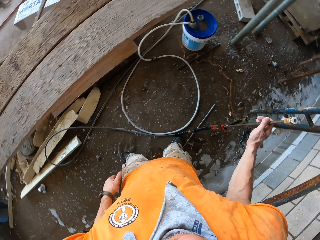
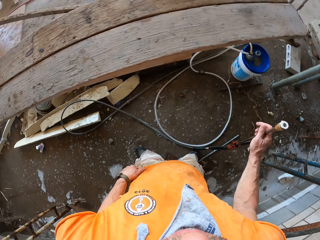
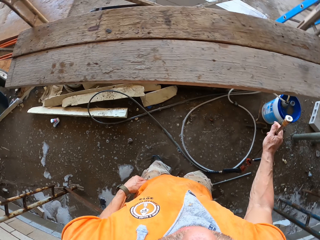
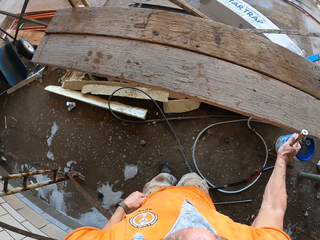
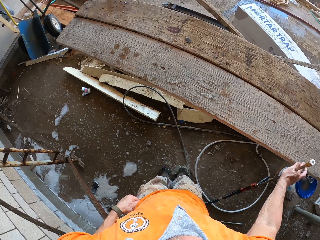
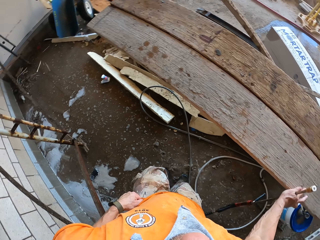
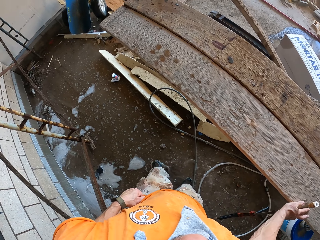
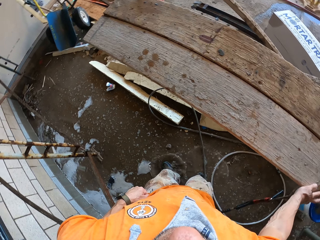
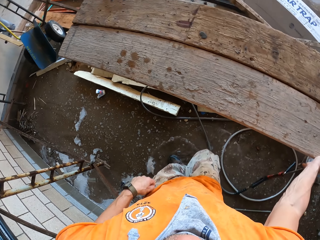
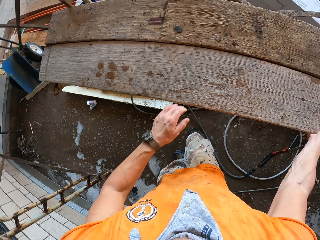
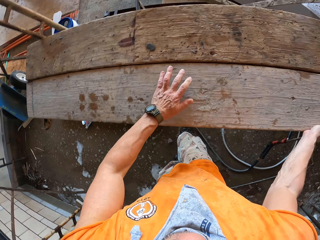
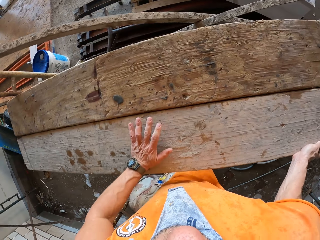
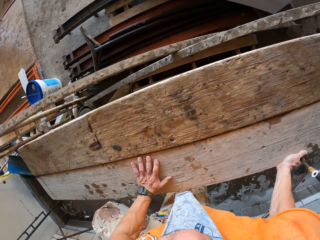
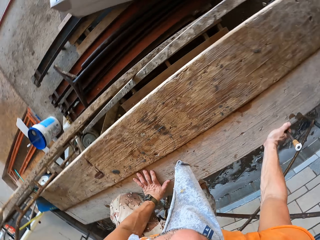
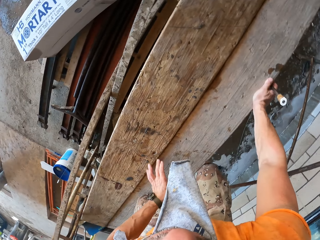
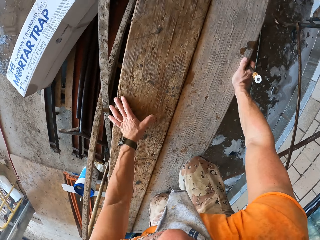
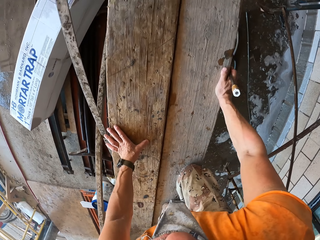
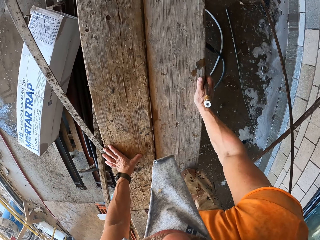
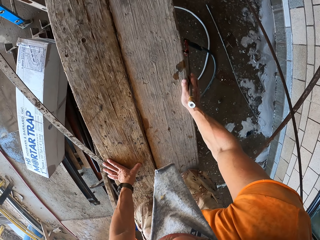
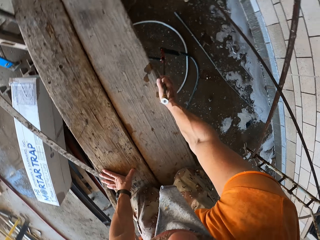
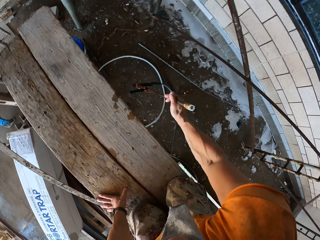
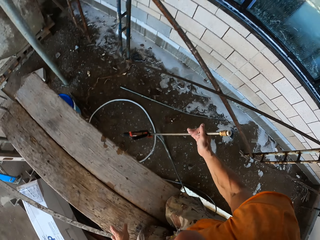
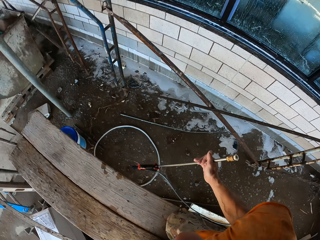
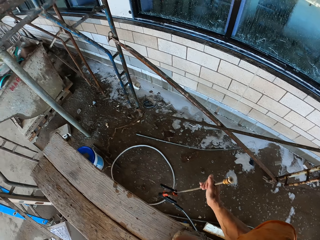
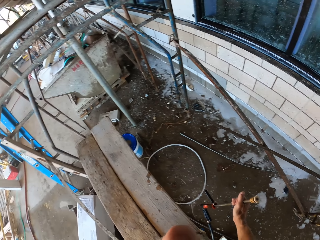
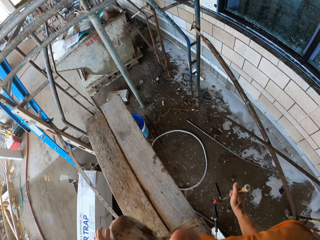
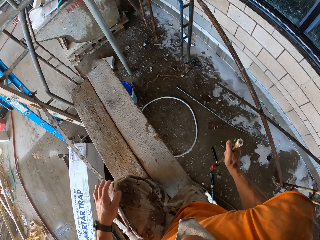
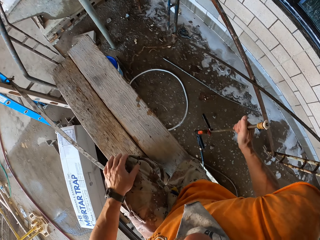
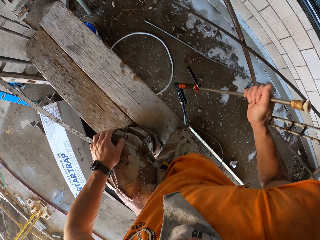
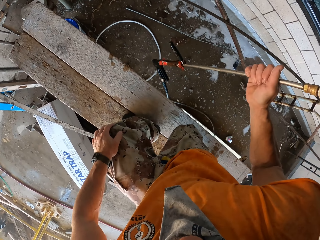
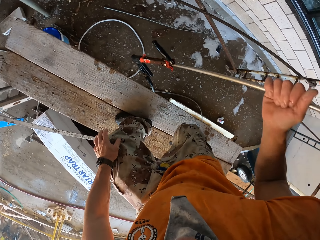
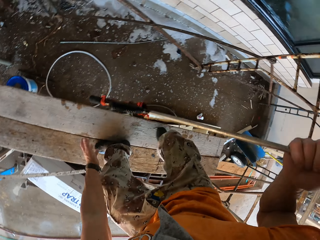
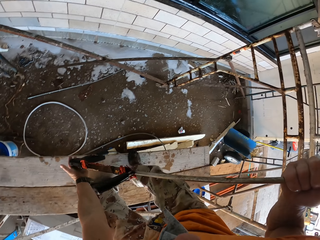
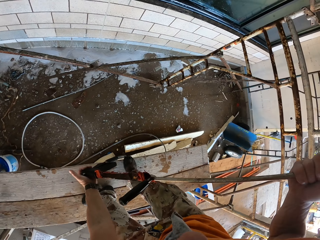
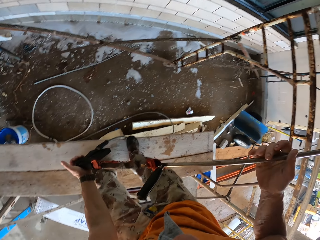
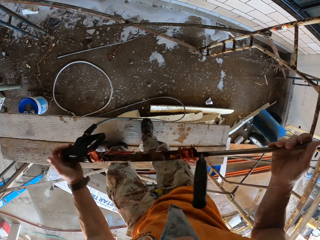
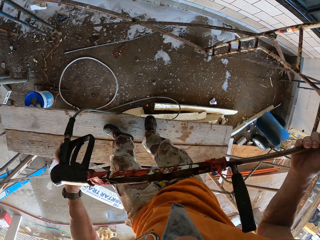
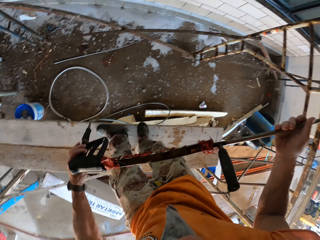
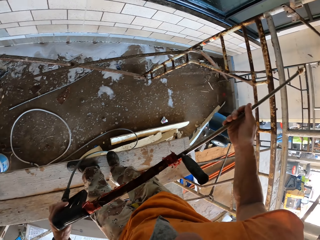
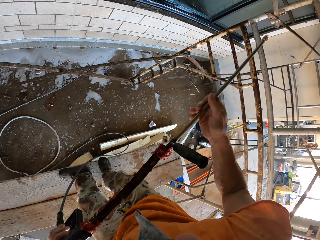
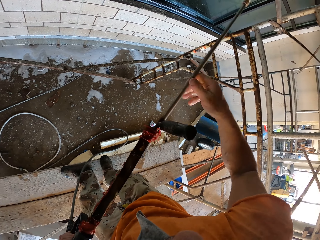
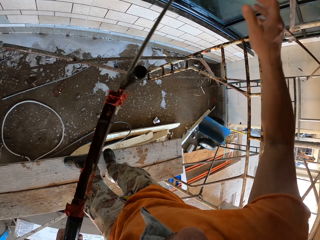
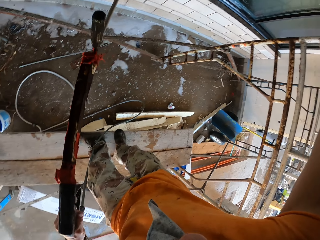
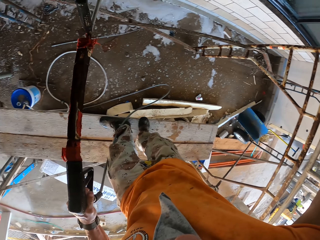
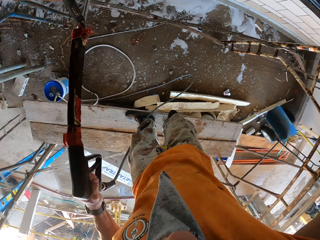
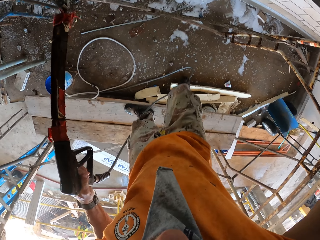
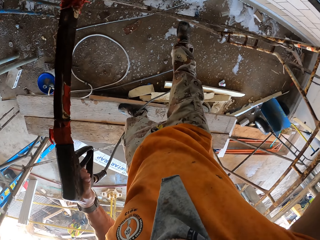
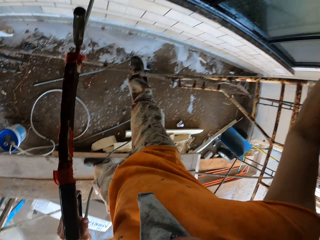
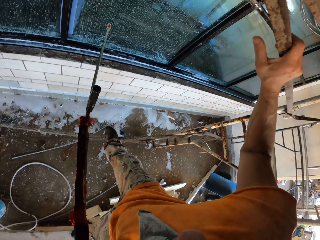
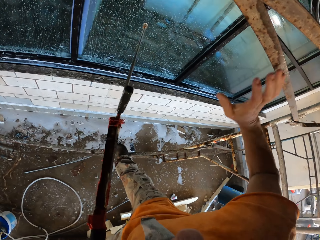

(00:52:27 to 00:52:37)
The camera wearer holds the sprayer. They pick a high pressure washer beside the metal. They place the high pressure washer against the wood. They climb up on the lumber. They pick the high pressure washer from the wood.

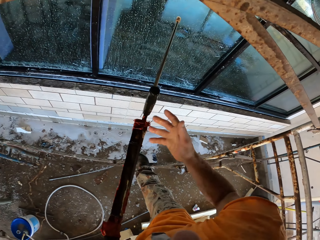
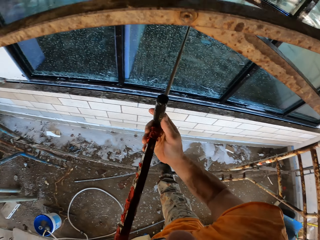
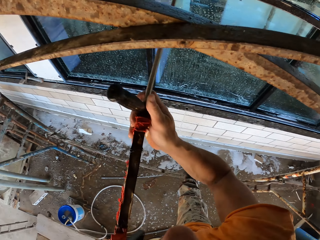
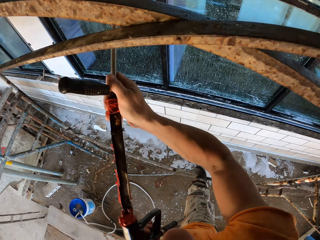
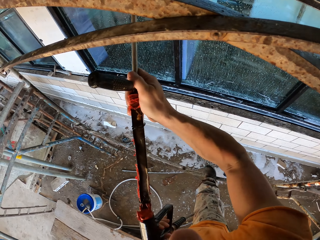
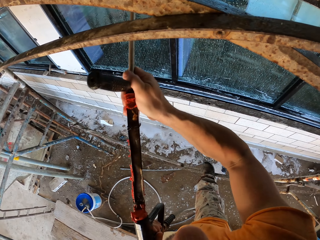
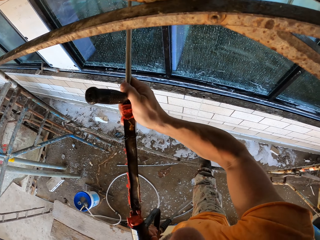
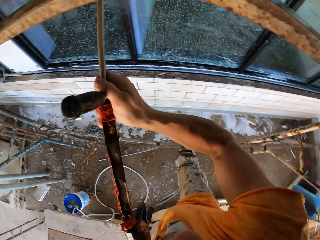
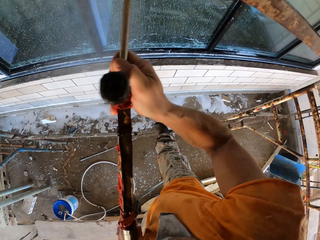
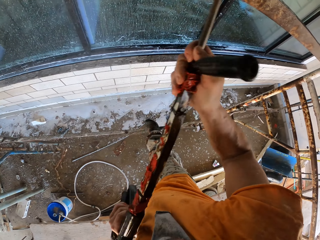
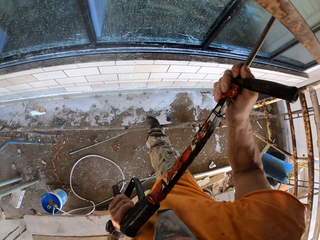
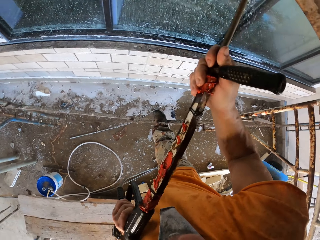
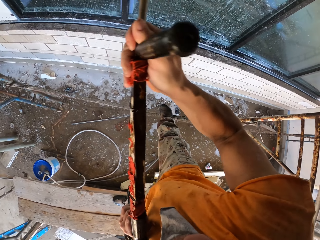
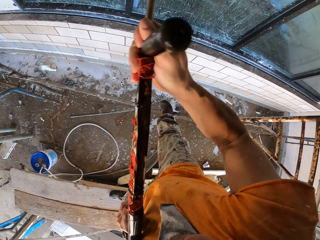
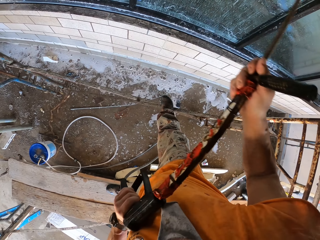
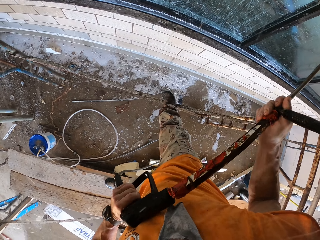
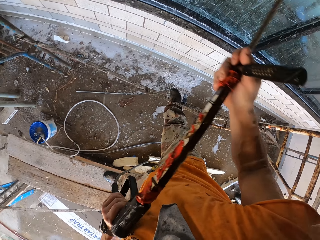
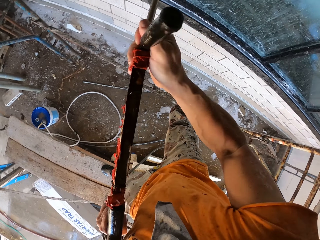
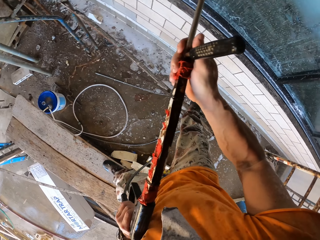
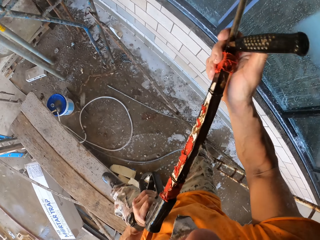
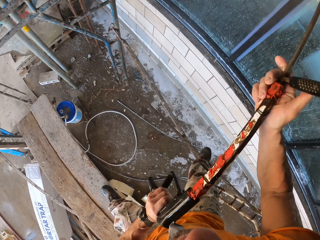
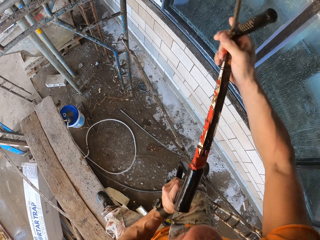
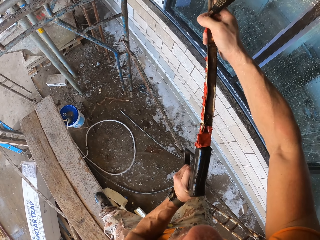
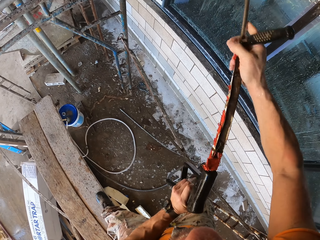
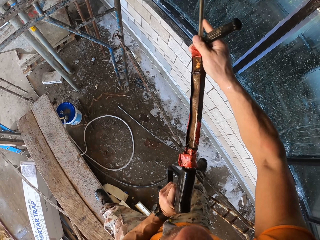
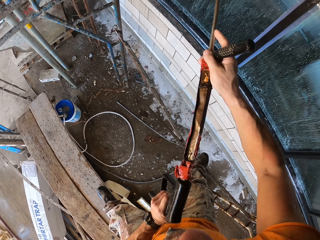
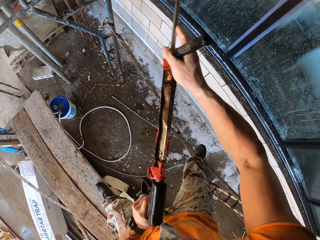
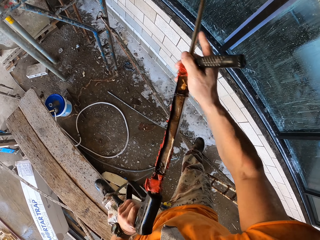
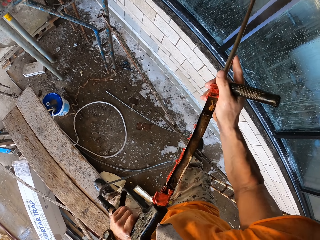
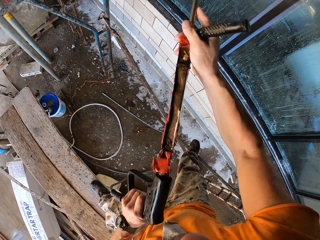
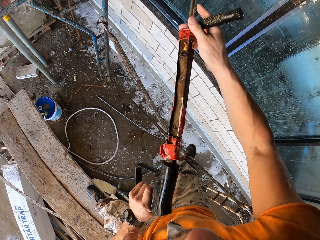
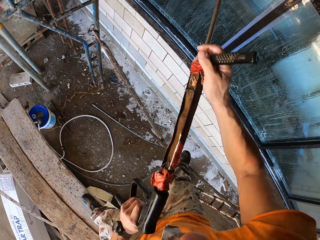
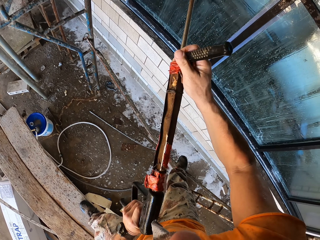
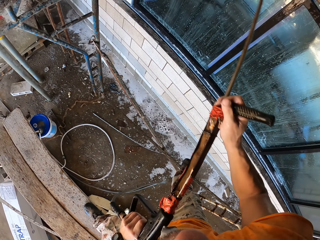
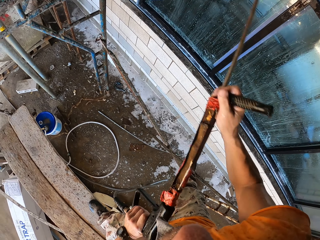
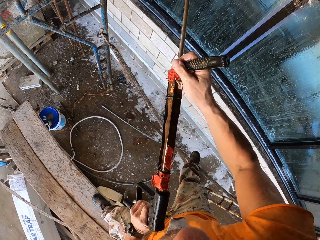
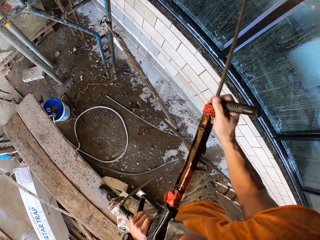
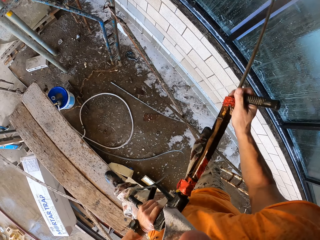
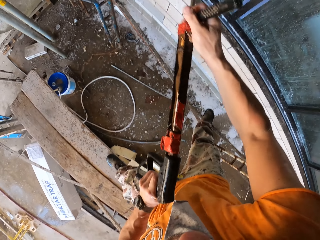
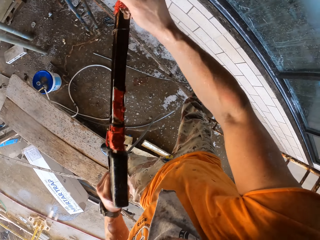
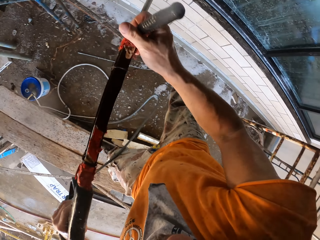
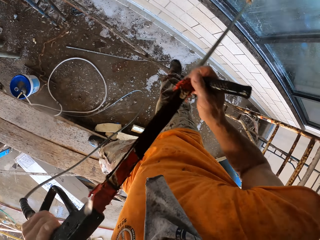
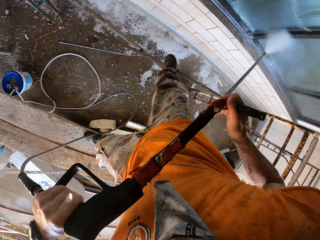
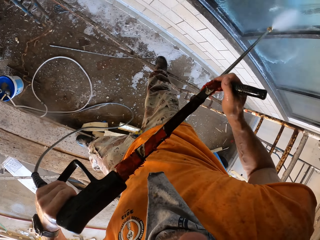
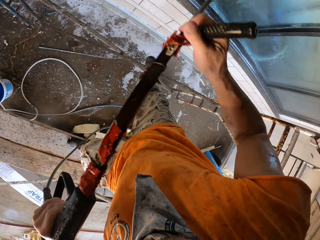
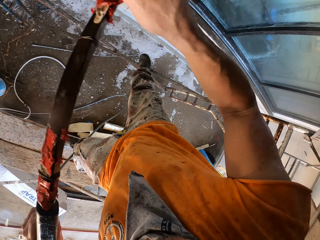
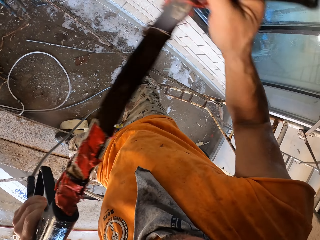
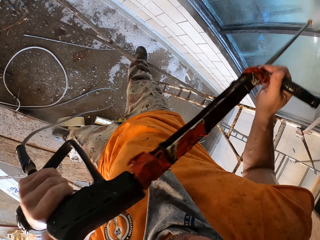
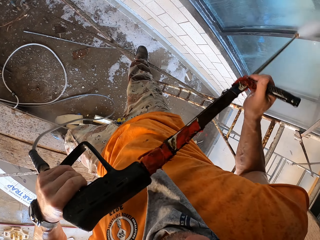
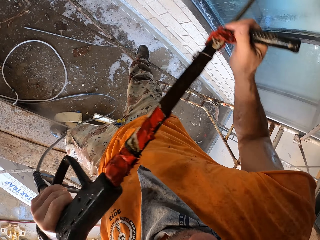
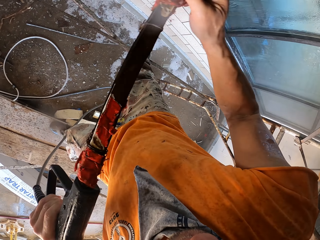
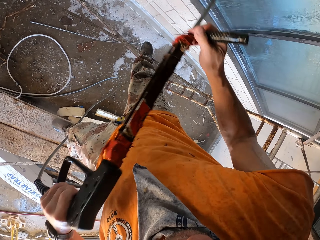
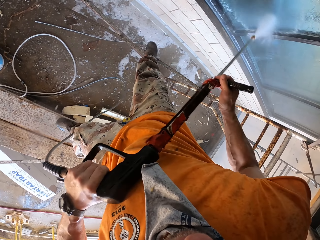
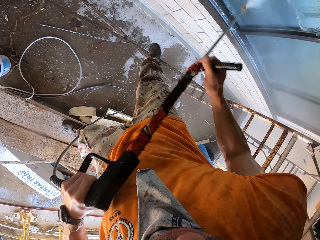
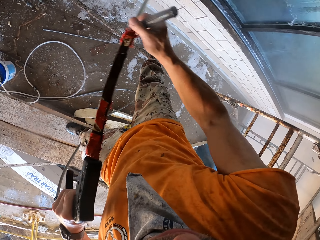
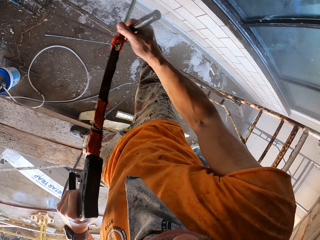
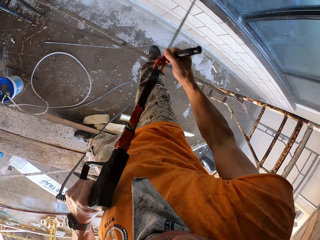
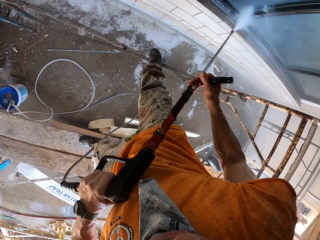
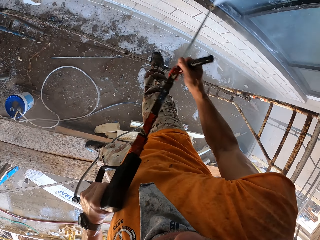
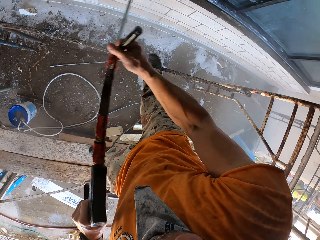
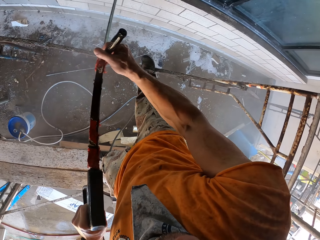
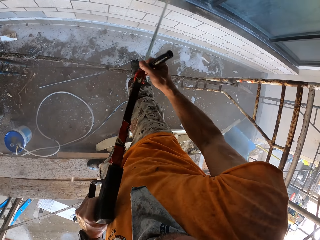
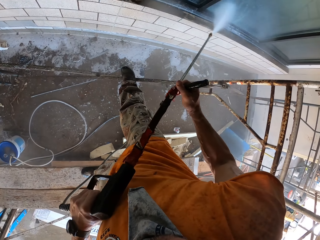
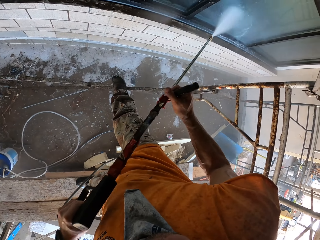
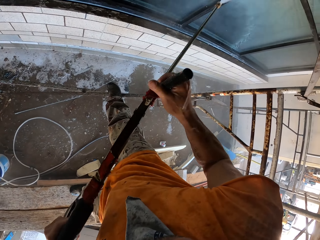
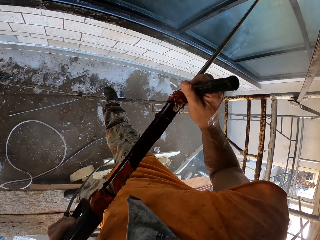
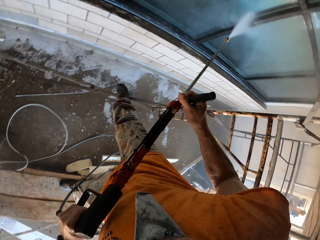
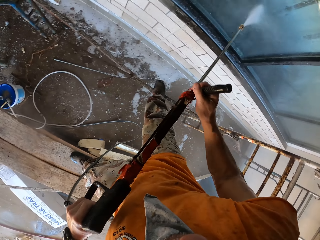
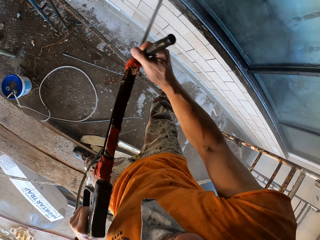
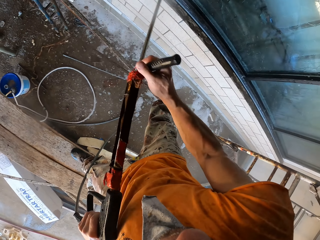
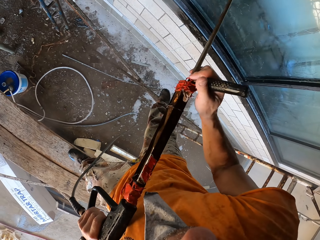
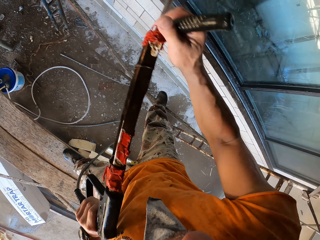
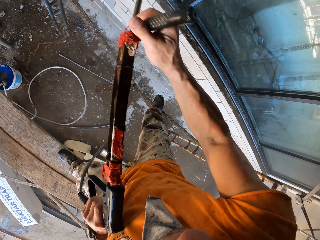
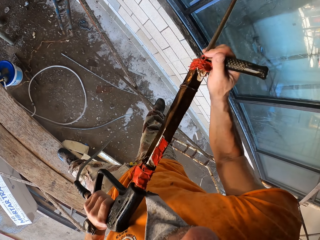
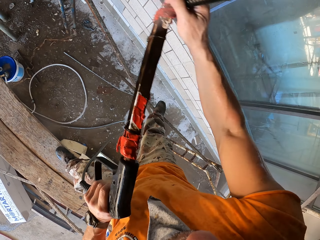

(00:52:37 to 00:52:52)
The camera wearer sprays the wall. They clean the window with a high pressure washer.
